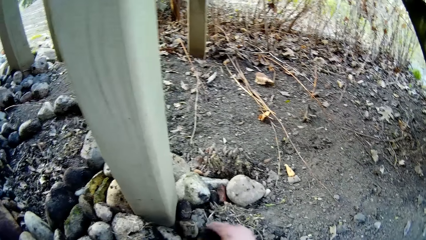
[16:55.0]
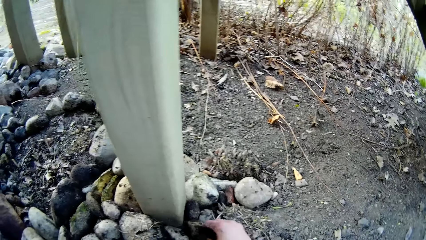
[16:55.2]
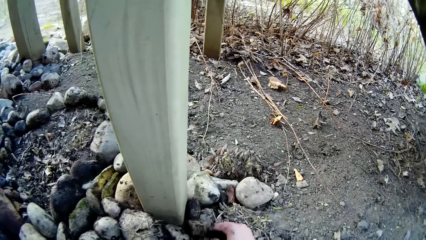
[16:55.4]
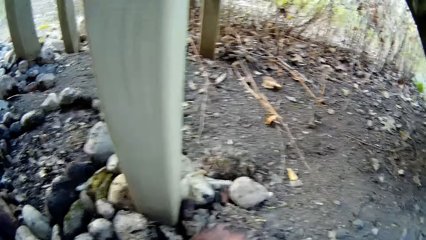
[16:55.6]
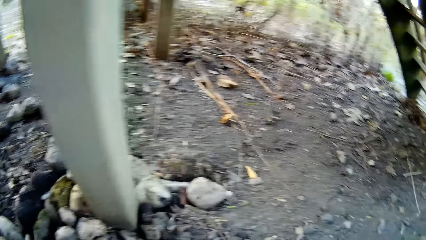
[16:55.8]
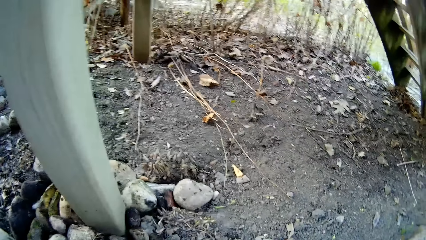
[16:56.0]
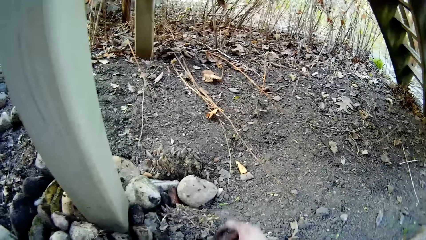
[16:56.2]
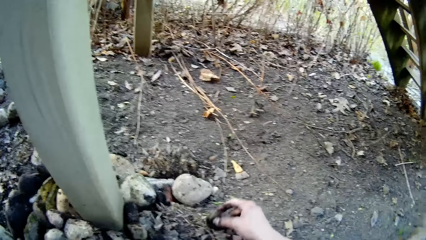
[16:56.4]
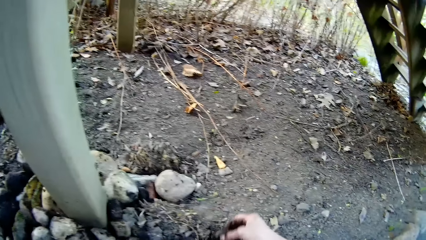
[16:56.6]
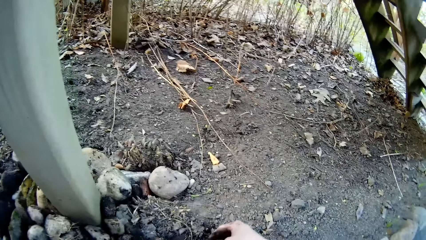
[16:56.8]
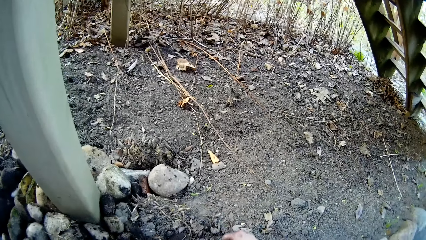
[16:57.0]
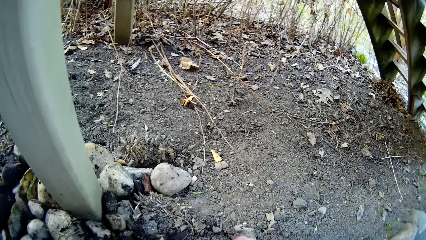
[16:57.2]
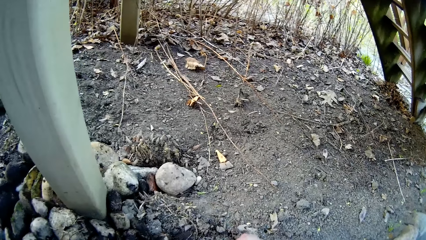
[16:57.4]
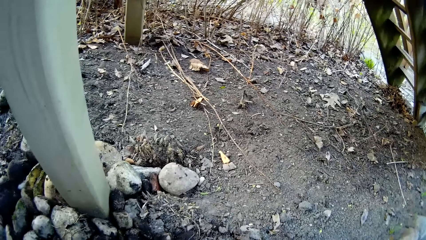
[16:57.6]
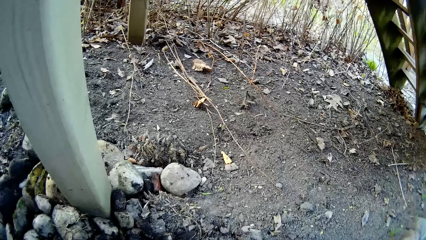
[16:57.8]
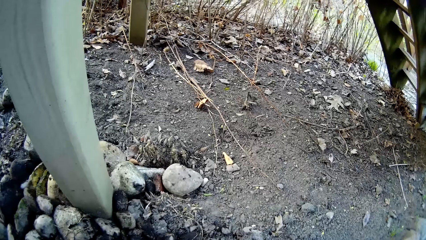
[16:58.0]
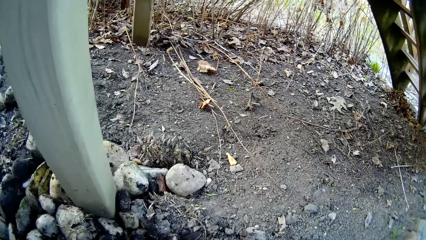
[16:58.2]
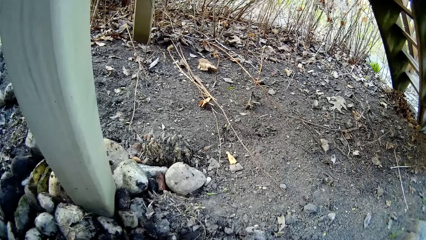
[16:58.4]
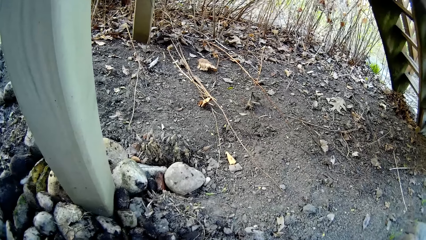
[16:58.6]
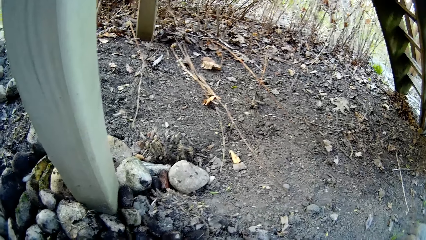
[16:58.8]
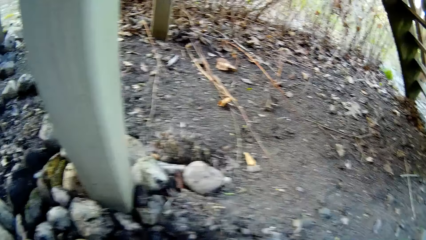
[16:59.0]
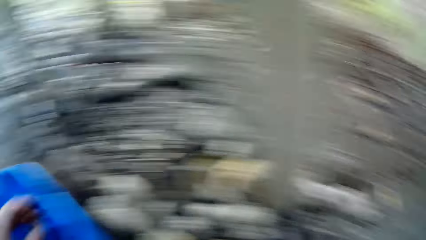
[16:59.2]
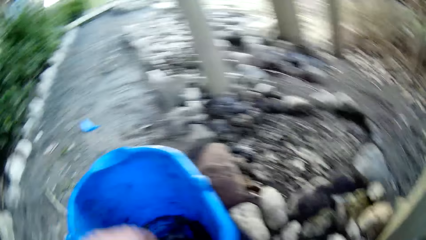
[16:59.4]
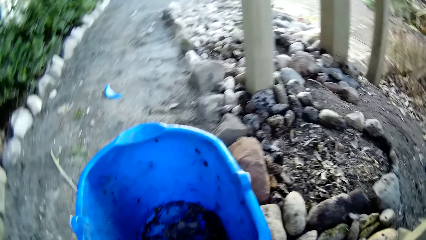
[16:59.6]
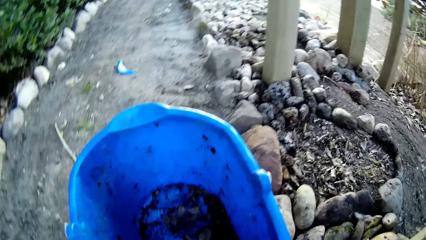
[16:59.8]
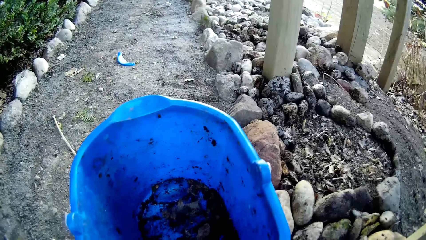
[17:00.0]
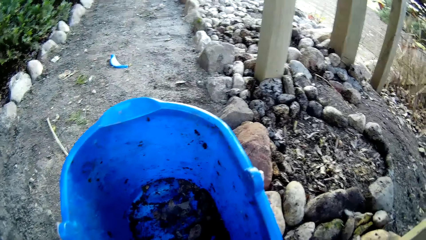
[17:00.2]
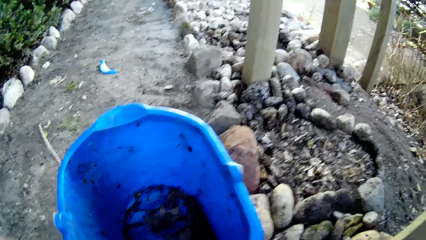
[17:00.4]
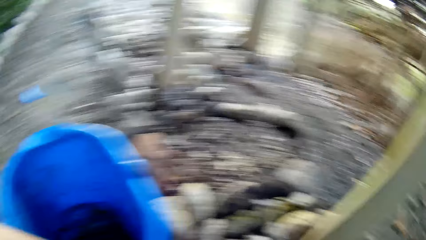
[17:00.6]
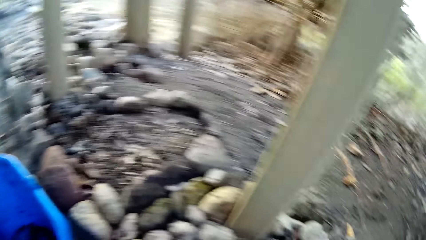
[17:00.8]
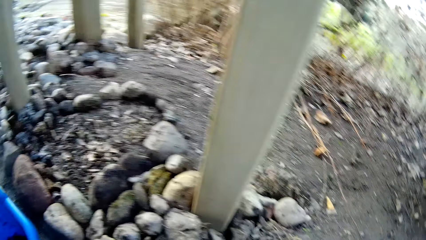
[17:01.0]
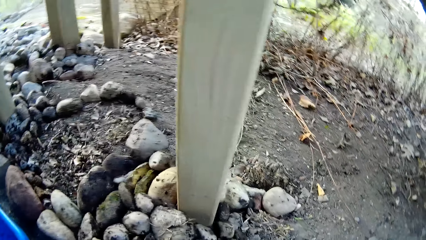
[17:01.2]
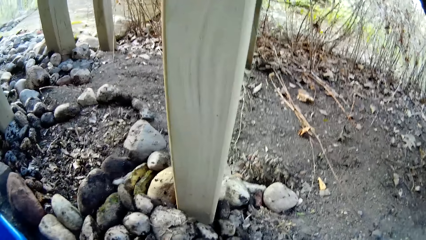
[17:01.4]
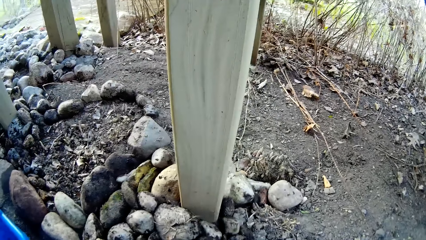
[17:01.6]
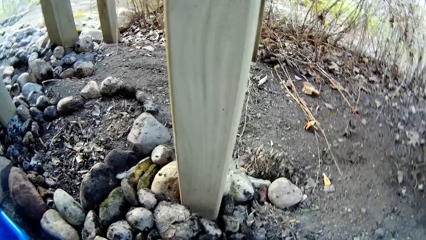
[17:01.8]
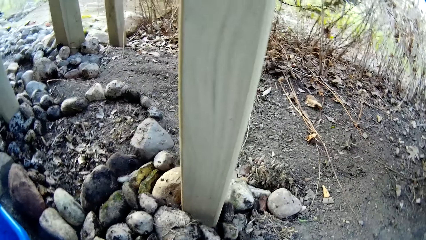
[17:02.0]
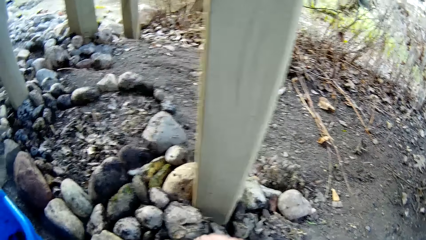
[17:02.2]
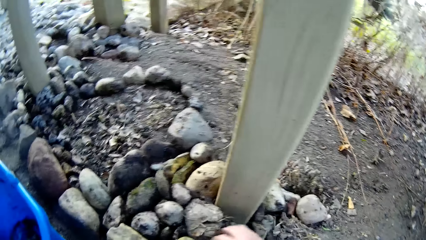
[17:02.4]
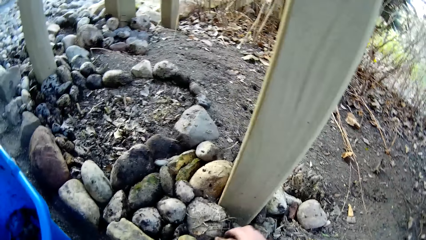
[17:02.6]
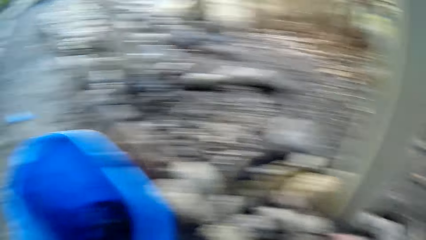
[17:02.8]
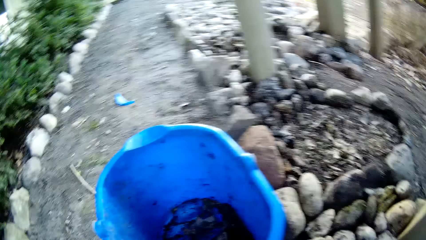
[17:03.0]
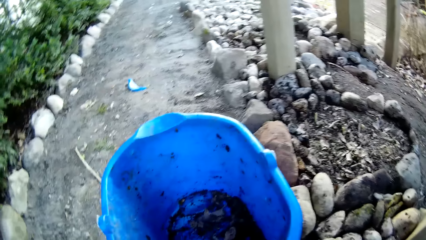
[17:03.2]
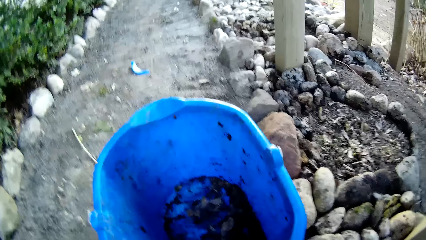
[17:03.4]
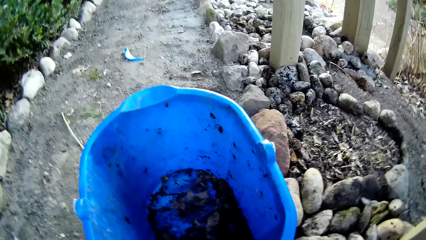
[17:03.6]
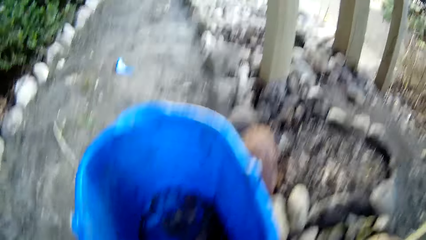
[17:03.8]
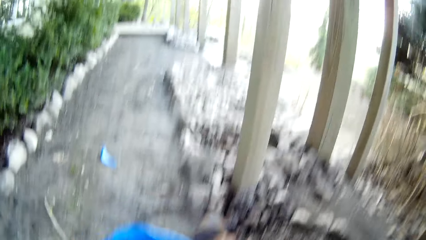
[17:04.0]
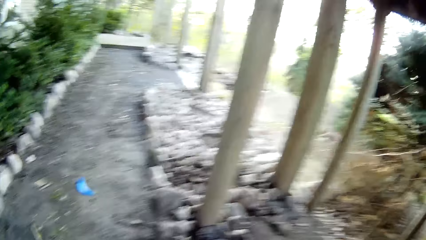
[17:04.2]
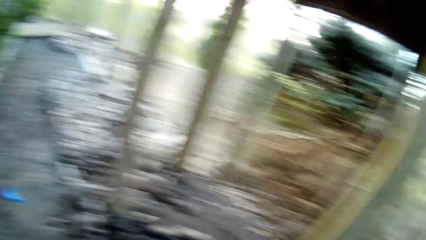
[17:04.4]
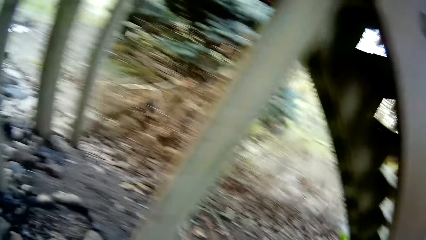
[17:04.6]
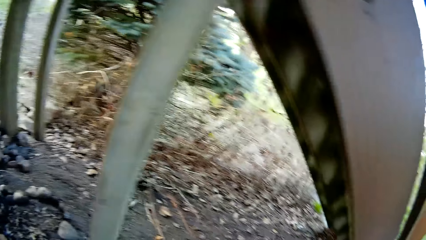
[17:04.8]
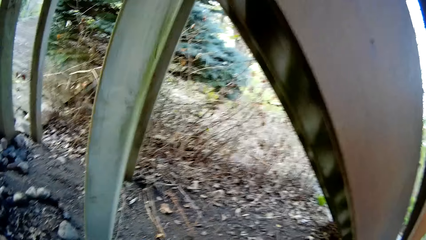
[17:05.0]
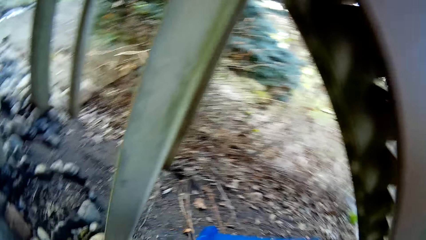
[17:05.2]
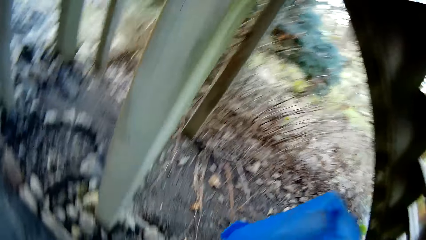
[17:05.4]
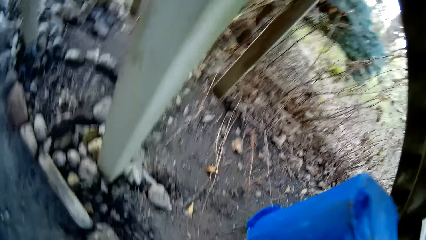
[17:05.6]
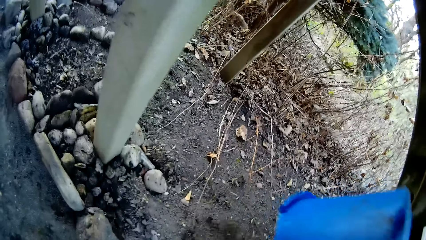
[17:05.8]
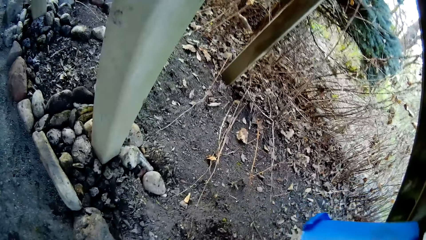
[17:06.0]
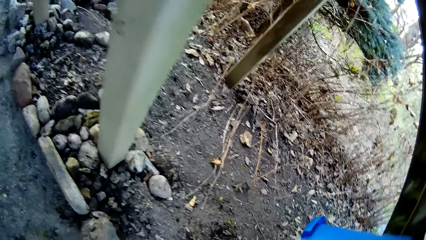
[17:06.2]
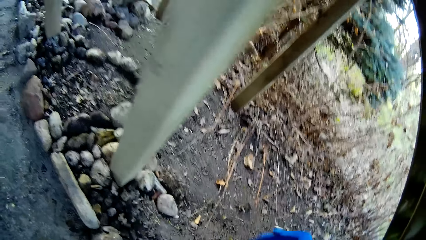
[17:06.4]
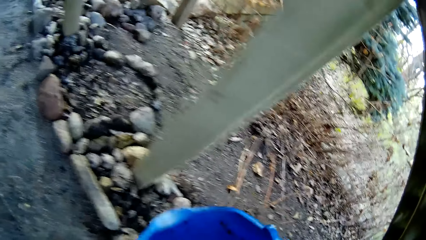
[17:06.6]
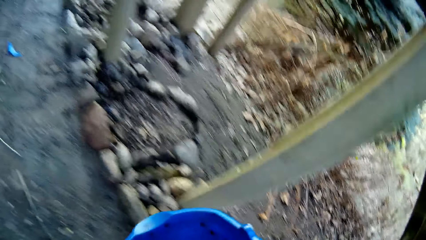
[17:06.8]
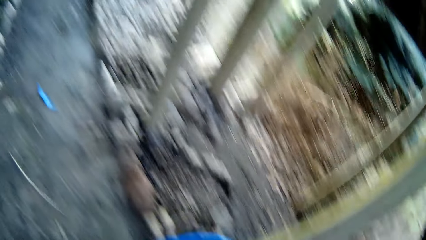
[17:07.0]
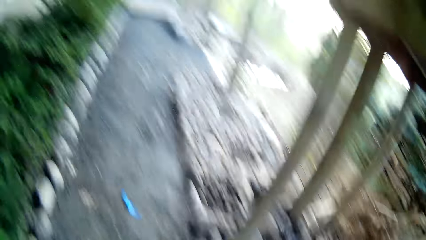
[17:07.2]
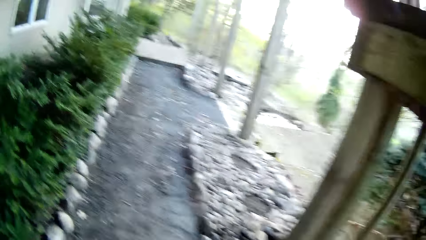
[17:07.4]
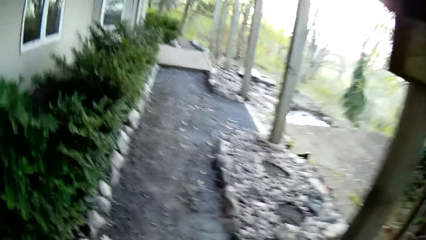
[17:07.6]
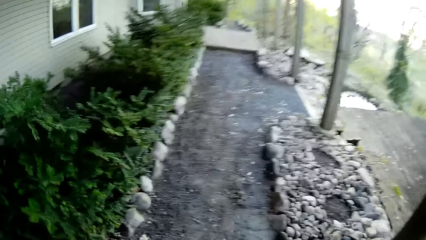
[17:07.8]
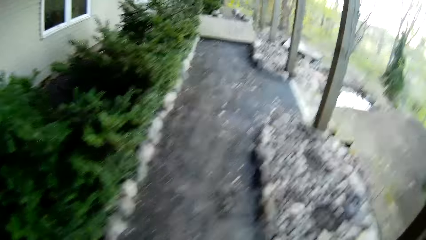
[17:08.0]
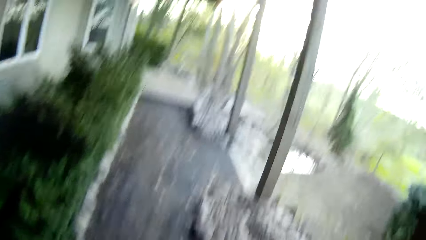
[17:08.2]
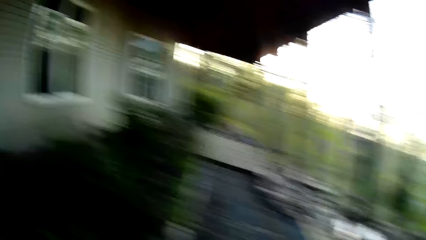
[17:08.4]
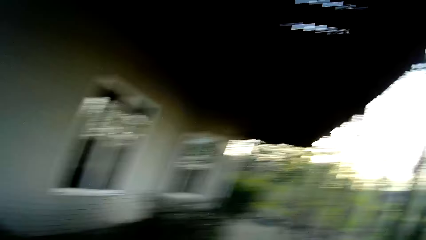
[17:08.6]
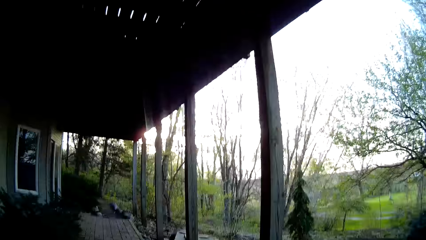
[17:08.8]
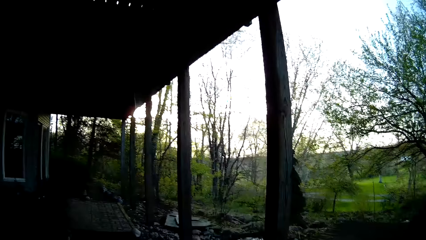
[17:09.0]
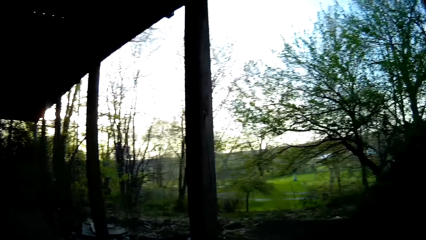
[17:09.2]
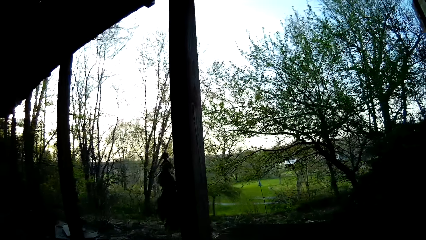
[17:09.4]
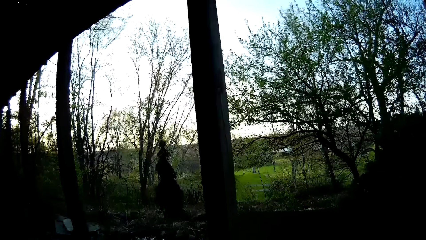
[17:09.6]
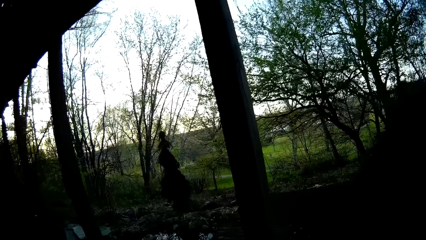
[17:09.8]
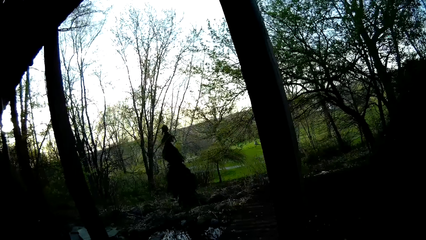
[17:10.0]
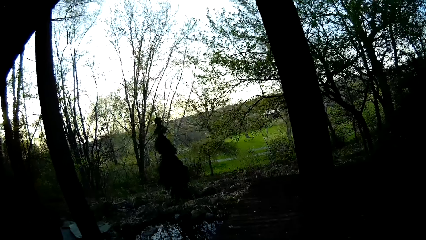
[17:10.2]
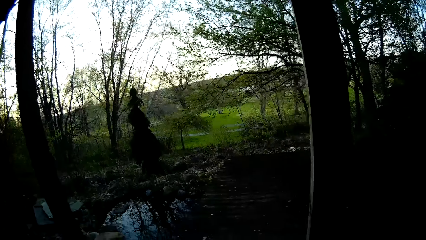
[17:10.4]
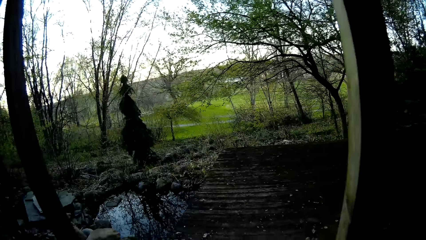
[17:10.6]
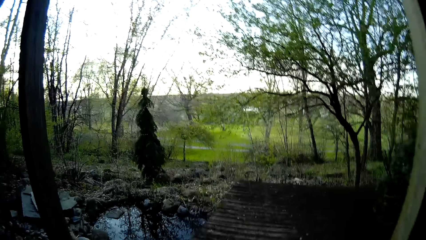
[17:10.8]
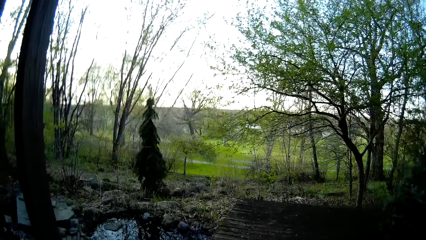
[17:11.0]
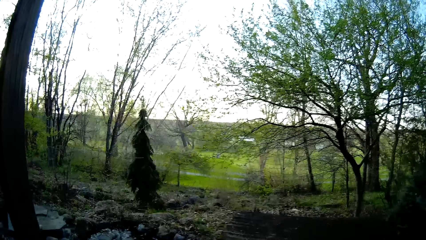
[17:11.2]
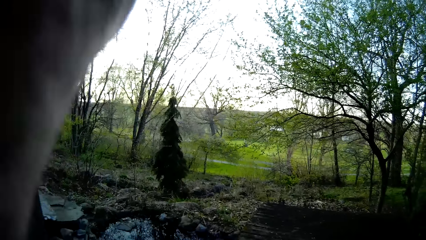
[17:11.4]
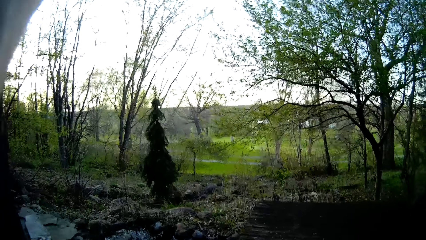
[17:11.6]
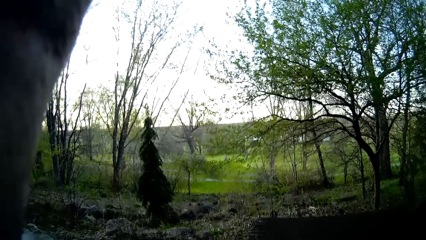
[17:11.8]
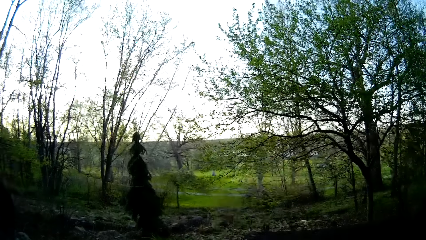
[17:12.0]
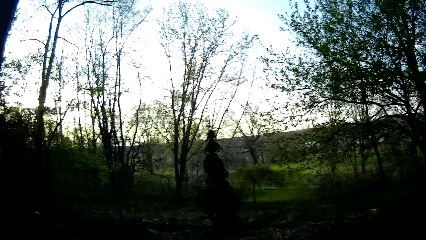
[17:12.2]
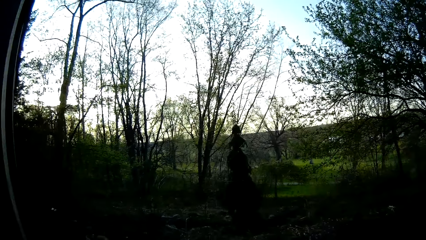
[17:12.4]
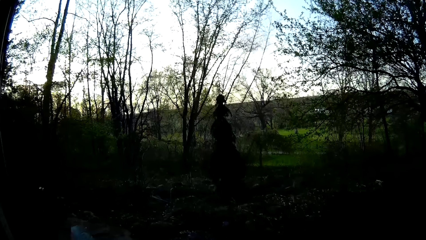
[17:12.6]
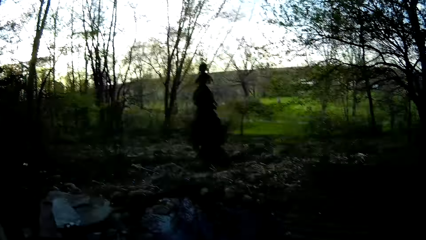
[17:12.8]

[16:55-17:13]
The camera wearer places stones on the ground with her right hand. She pours sand from the blue bucket with her right hand. She walks around the compound.
